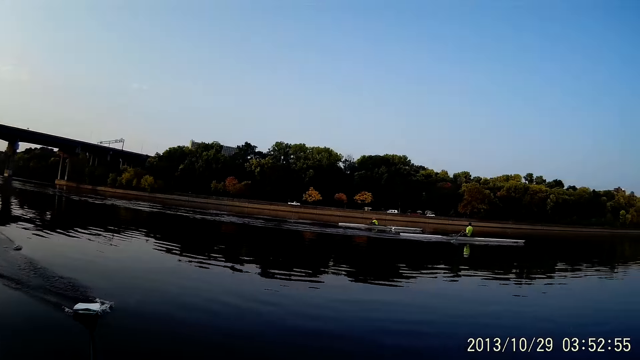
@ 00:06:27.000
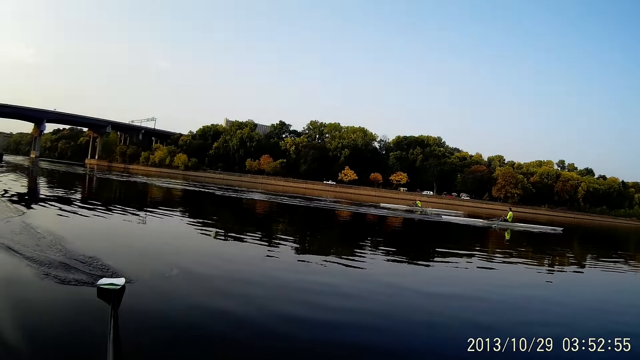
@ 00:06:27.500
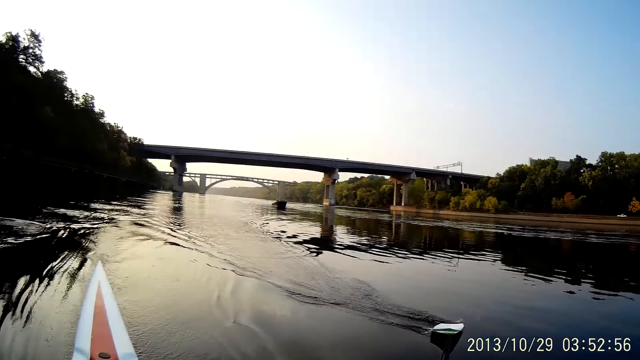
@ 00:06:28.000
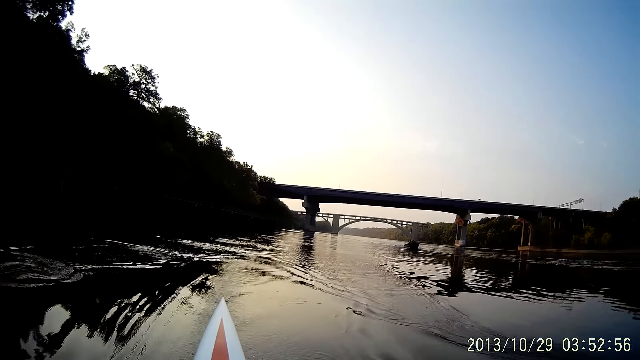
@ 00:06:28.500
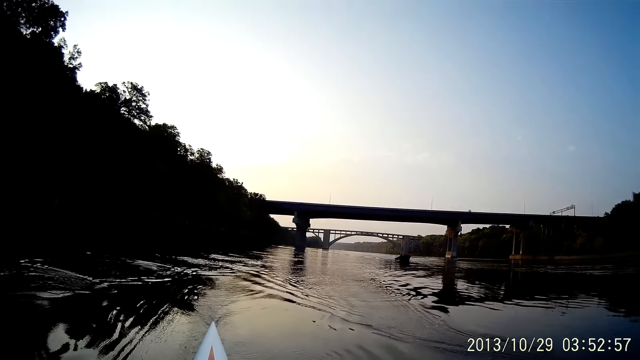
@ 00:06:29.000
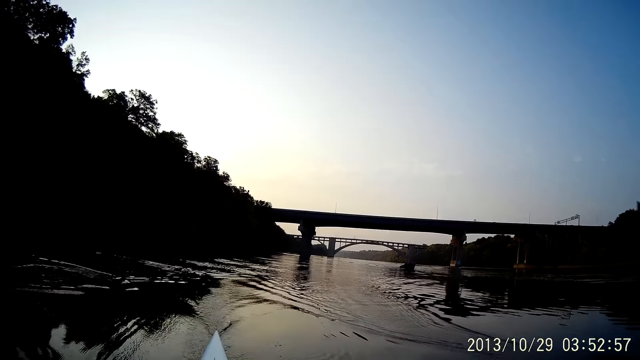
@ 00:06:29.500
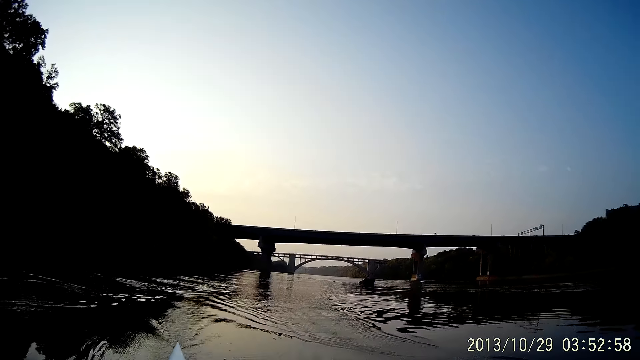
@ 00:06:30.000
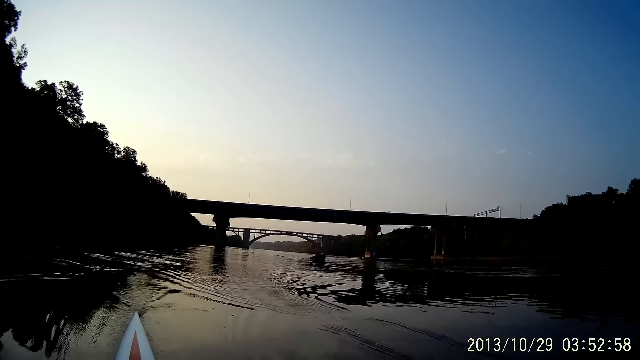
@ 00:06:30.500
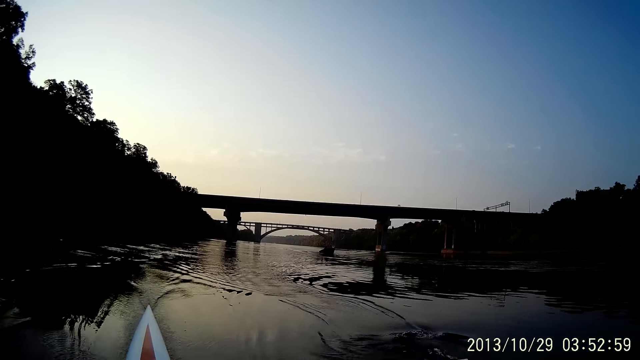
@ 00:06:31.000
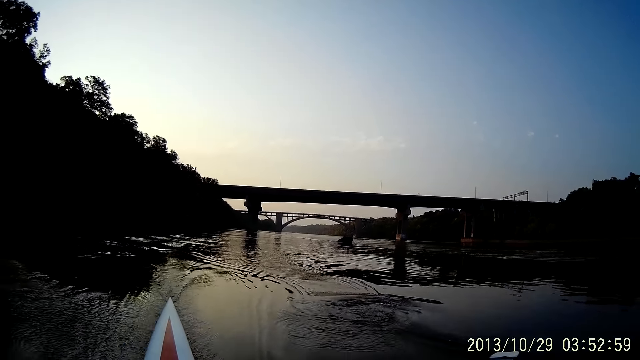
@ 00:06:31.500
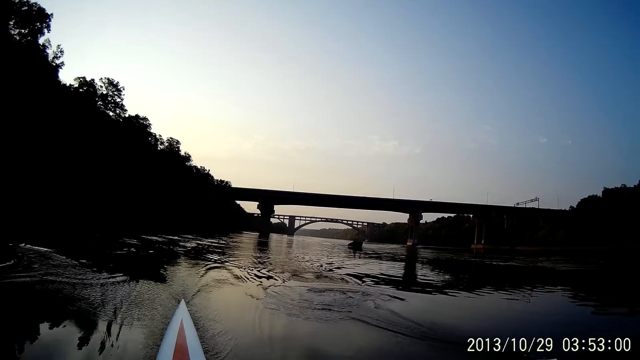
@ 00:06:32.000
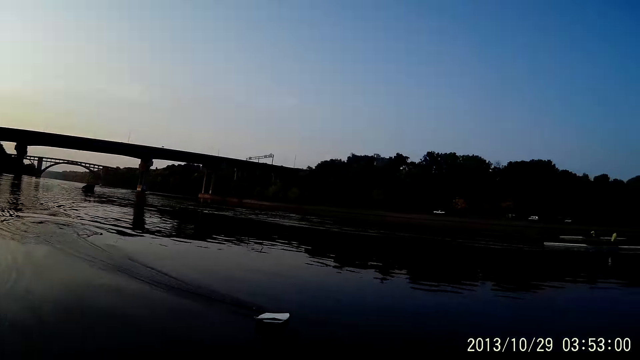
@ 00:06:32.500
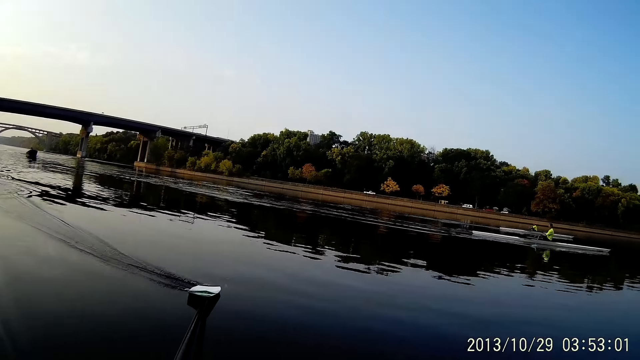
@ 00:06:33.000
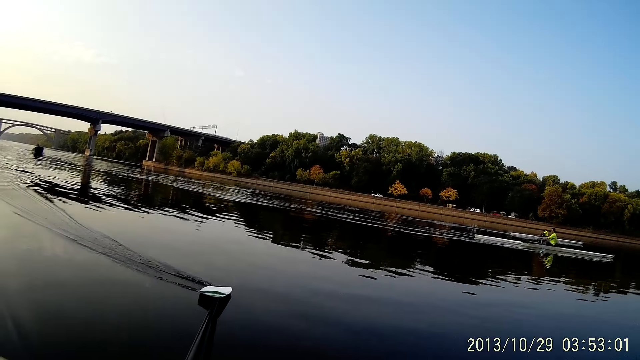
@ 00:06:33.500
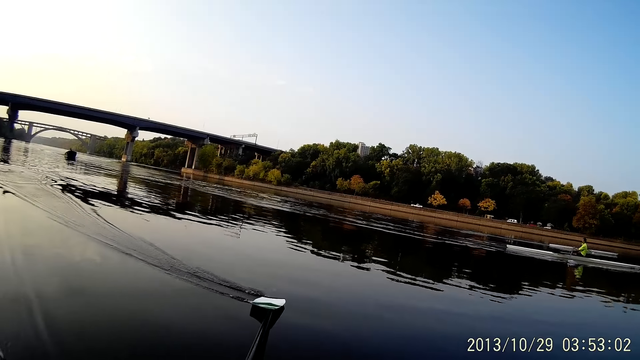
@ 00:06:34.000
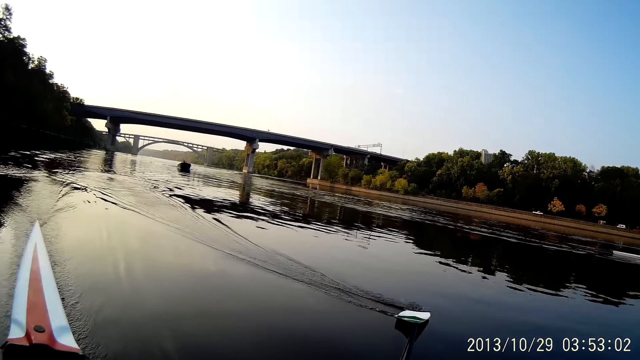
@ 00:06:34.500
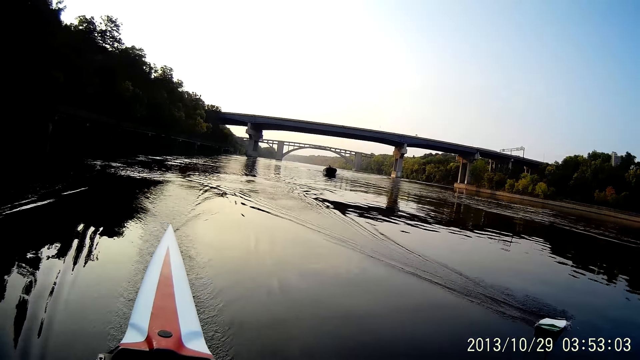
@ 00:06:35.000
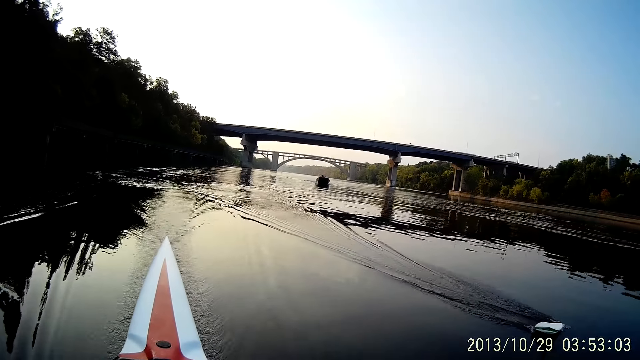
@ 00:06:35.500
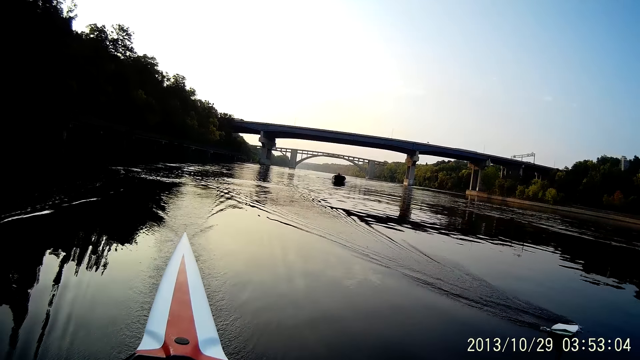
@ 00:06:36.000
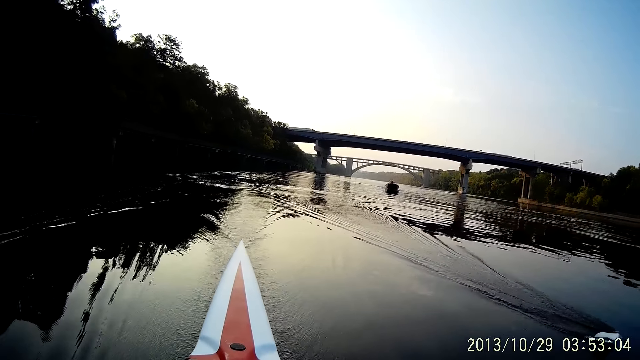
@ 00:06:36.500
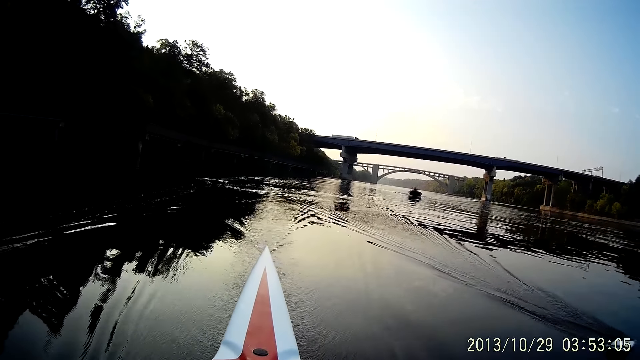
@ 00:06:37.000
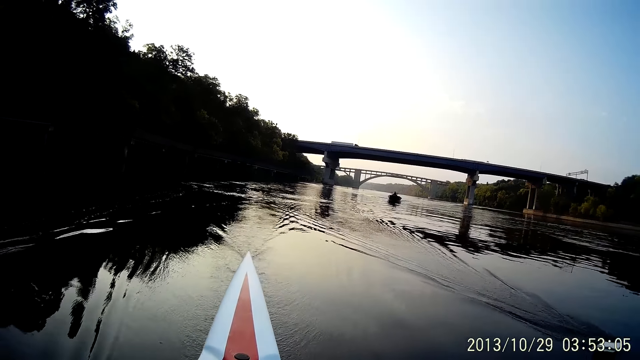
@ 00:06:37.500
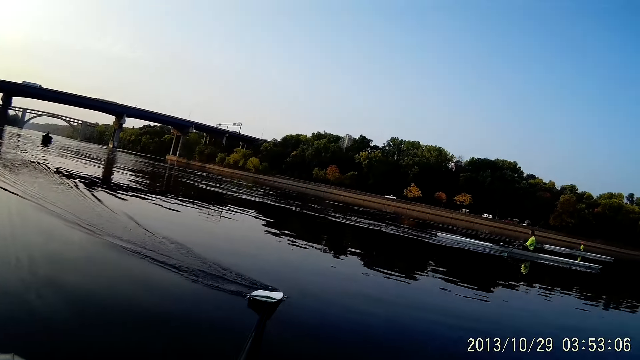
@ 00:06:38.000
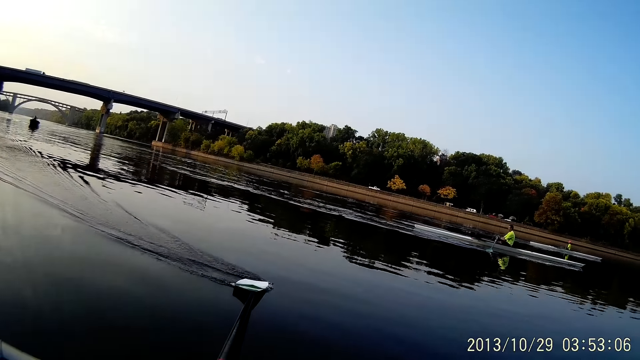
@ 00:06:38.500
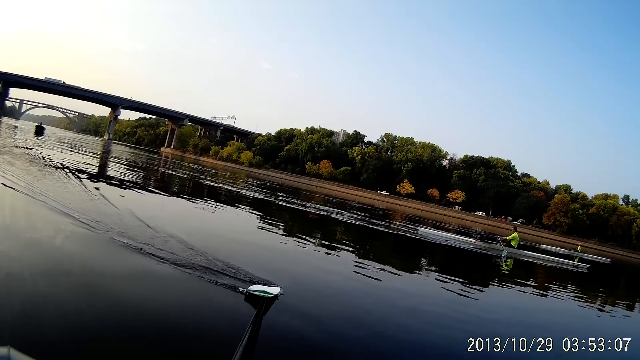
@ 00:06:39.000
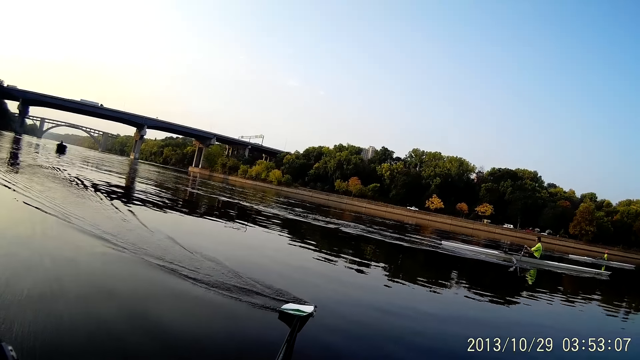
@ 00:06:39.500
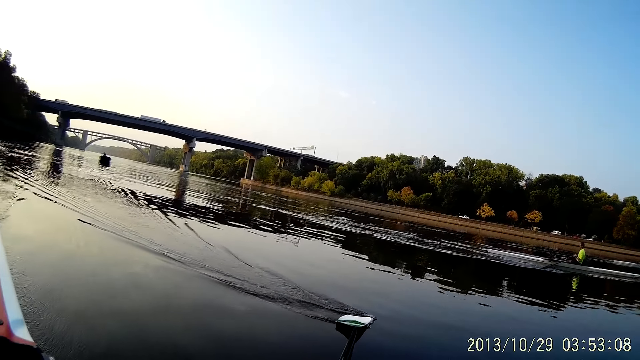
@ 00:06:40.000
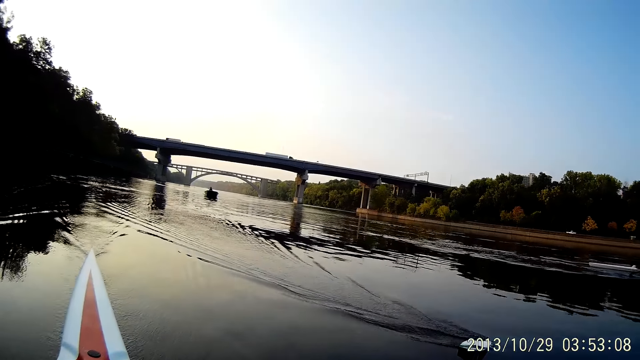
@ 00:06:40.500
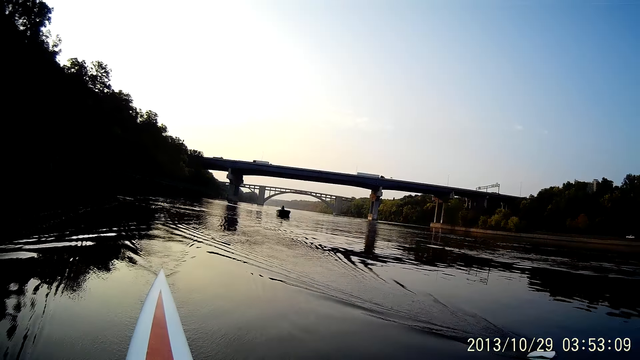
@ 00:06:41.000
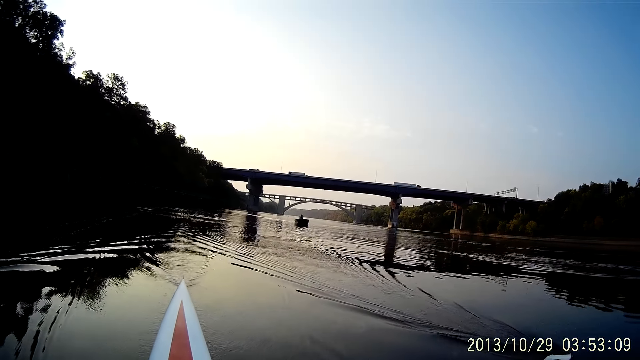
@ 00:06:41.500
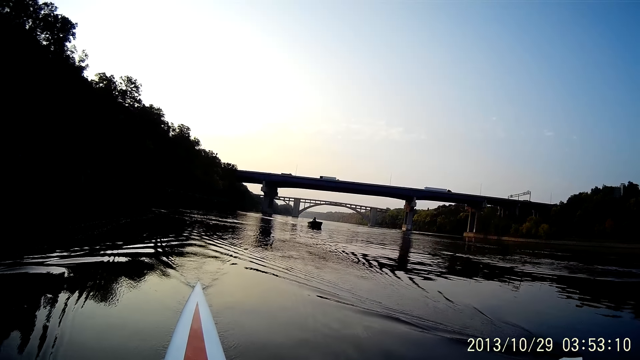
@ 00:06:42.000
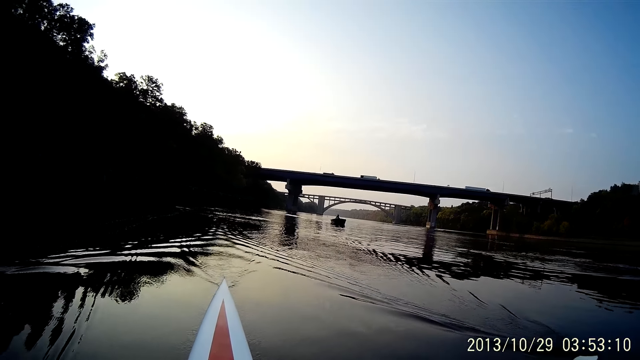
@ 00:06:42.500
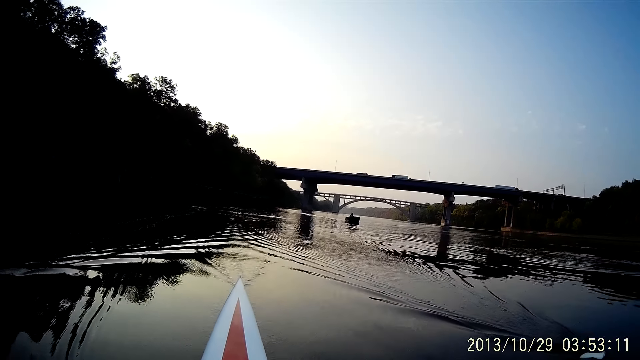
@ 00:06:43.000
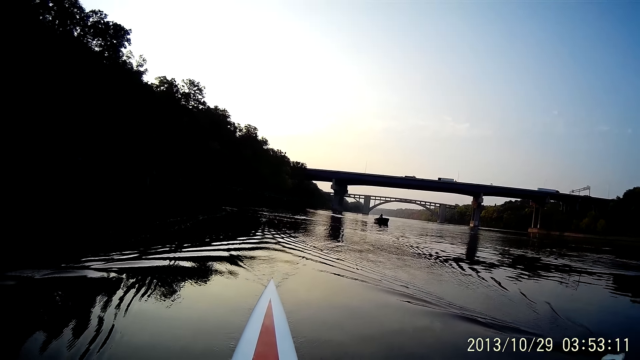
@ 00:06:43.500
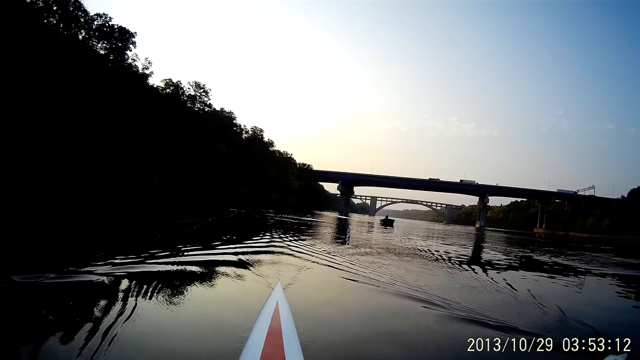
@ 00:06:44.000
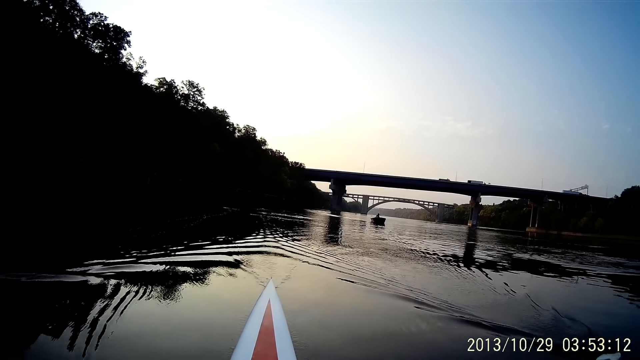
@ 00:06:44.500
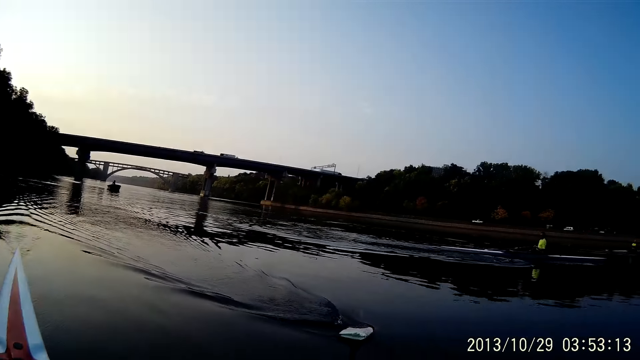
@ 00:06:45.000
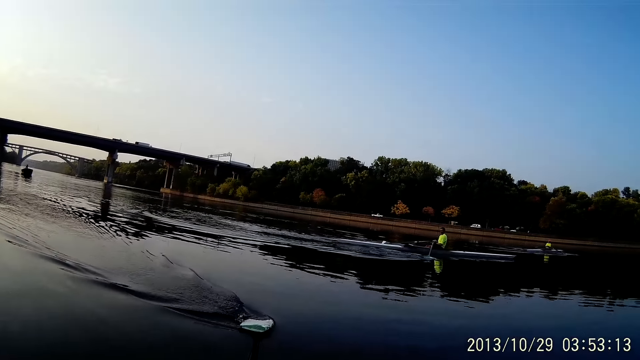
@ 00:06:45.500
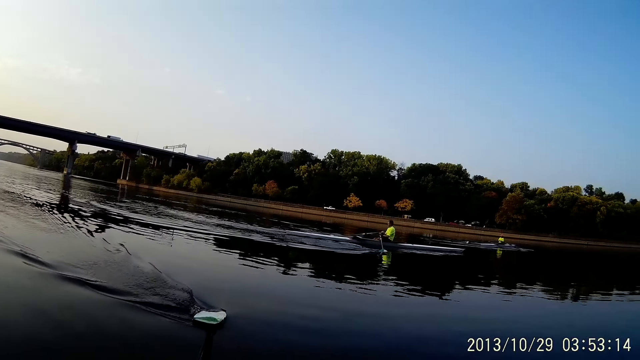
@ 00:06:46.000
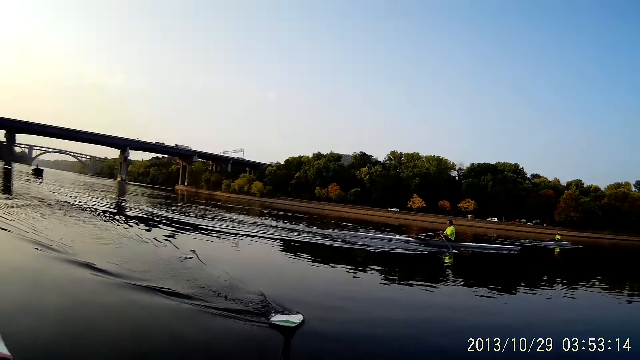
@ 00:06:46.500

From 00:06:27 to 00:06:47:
The camera wearer looks around. They row a boat on water. They look around. They row the boat on water.
